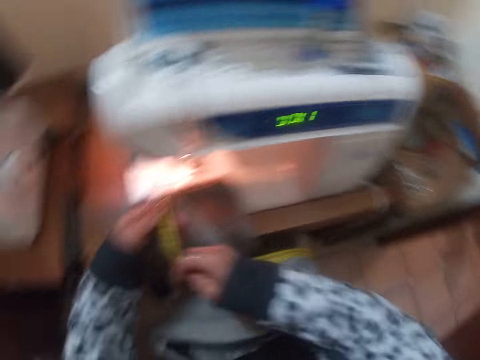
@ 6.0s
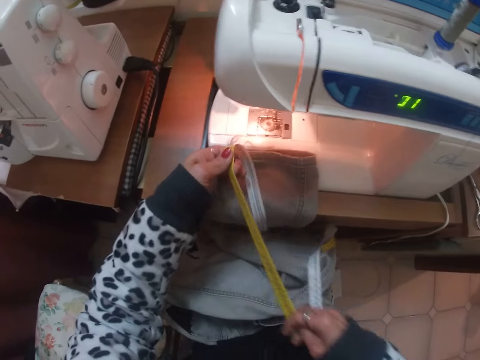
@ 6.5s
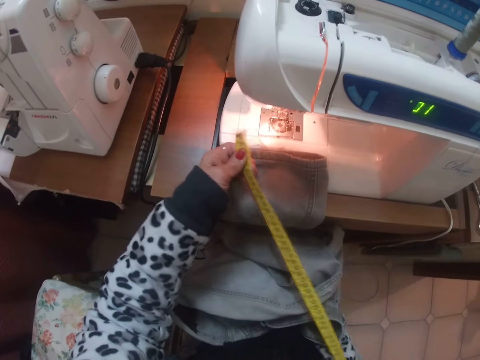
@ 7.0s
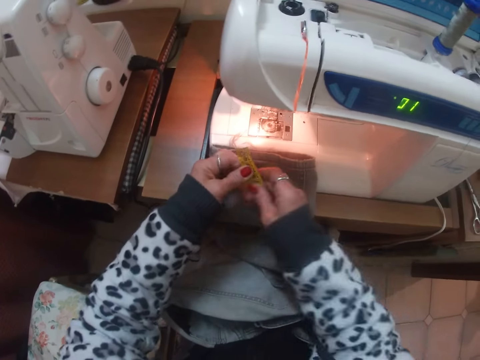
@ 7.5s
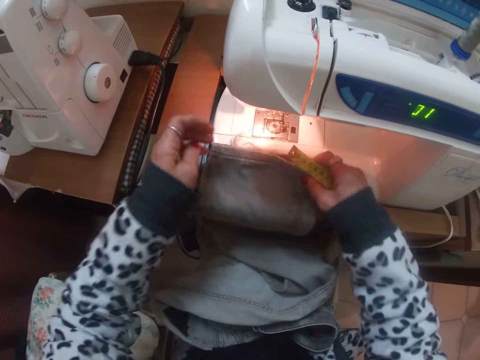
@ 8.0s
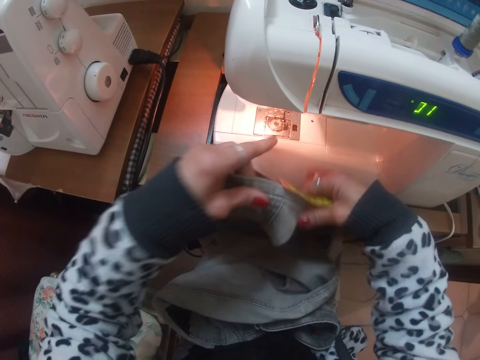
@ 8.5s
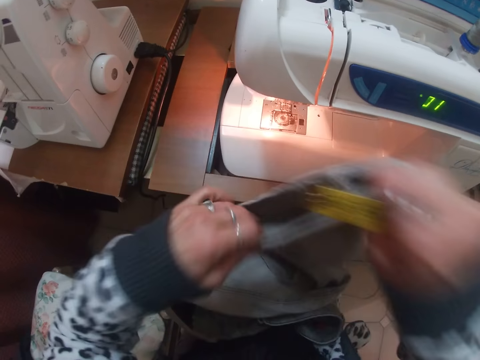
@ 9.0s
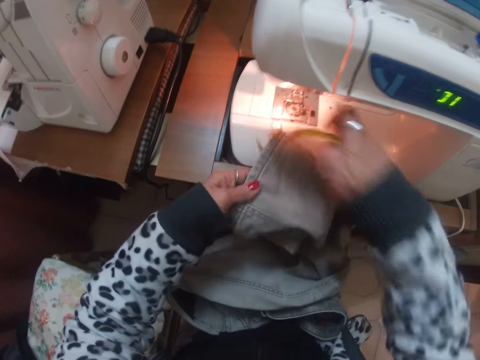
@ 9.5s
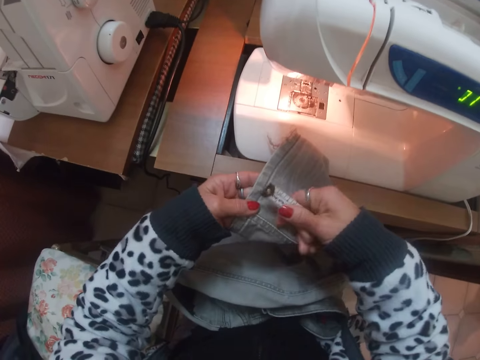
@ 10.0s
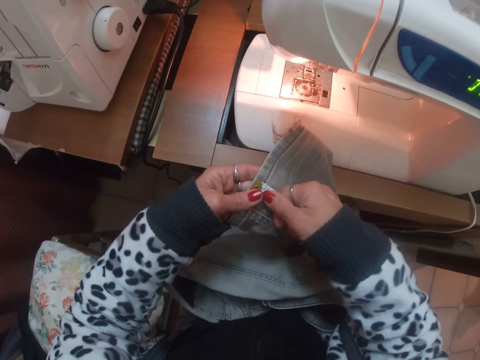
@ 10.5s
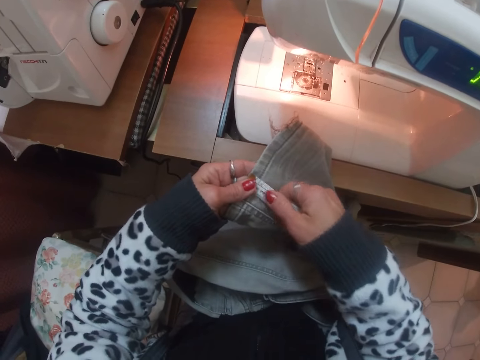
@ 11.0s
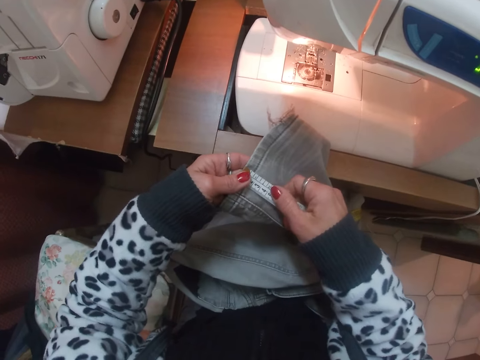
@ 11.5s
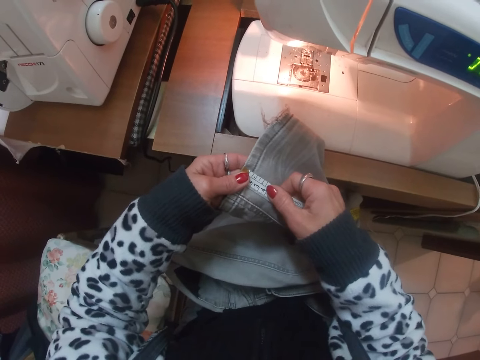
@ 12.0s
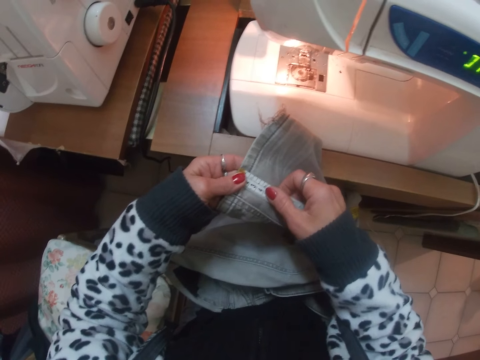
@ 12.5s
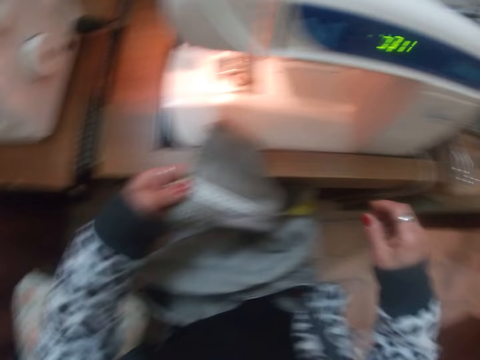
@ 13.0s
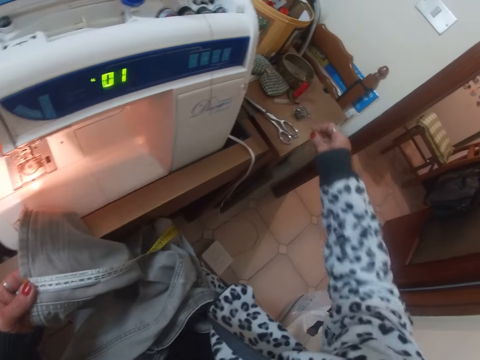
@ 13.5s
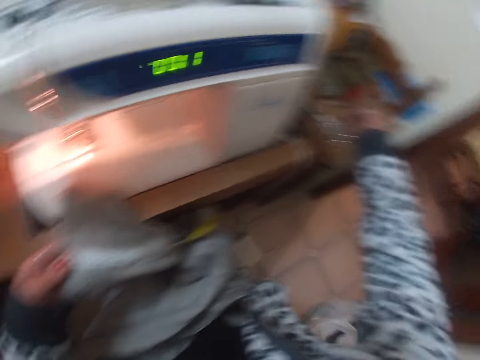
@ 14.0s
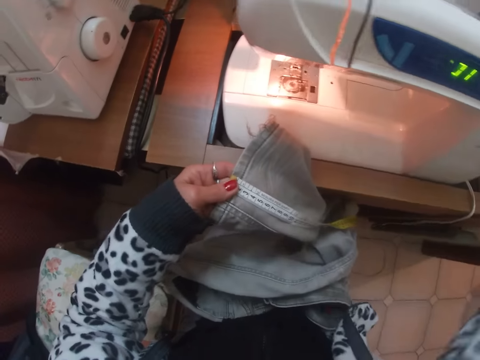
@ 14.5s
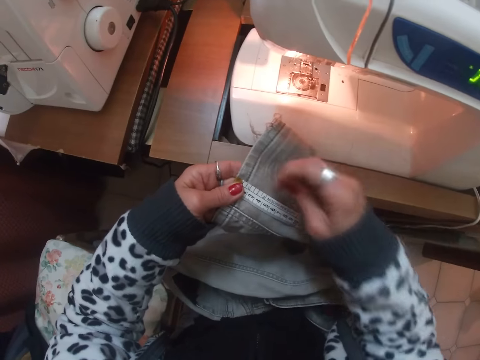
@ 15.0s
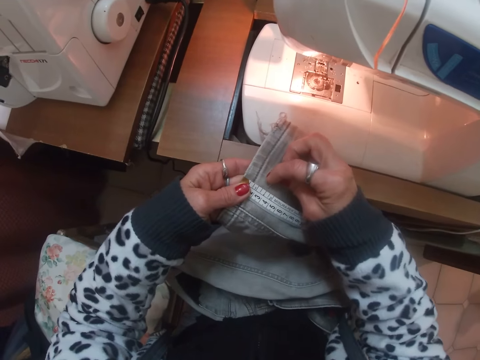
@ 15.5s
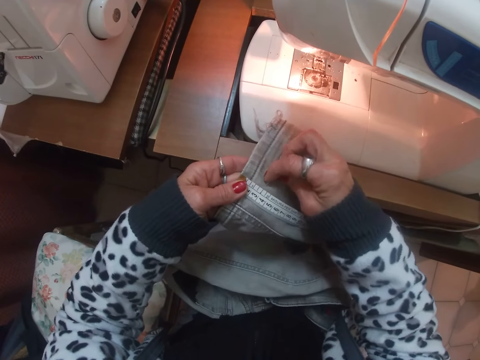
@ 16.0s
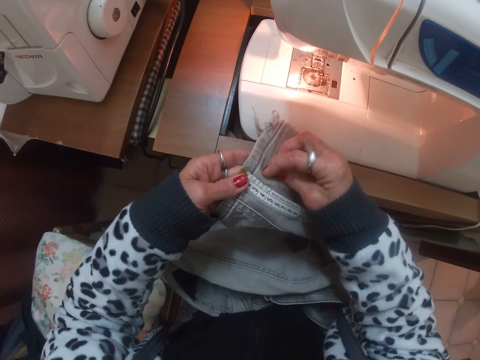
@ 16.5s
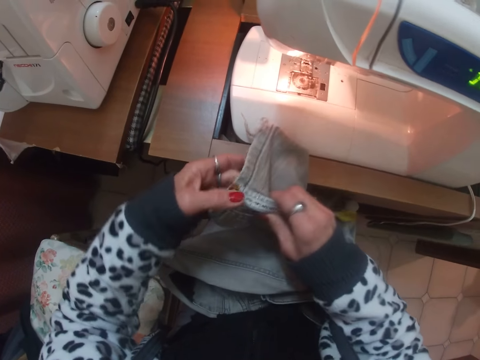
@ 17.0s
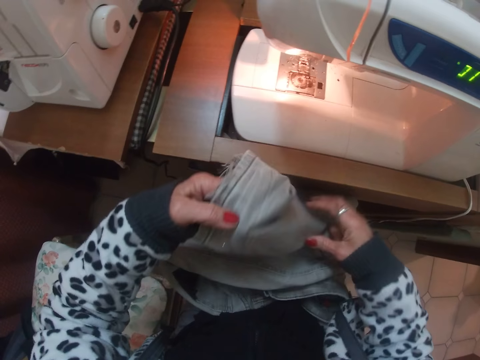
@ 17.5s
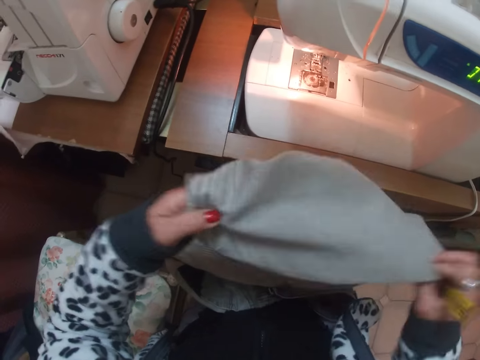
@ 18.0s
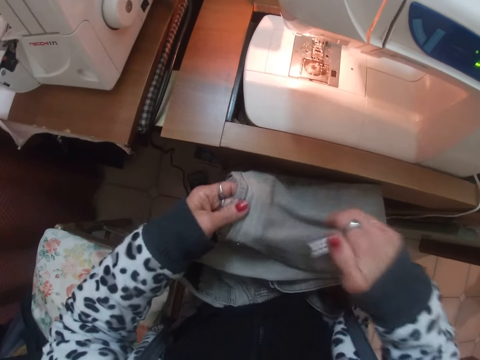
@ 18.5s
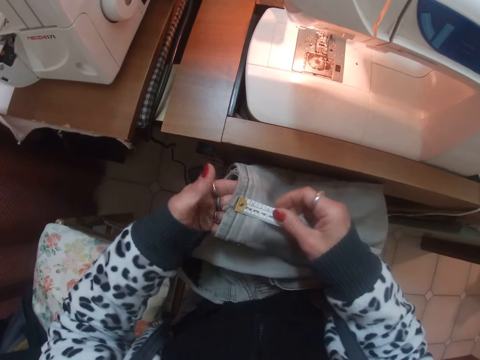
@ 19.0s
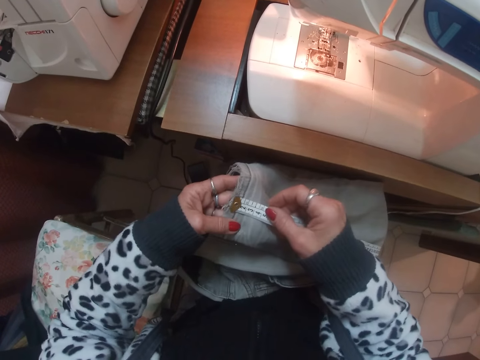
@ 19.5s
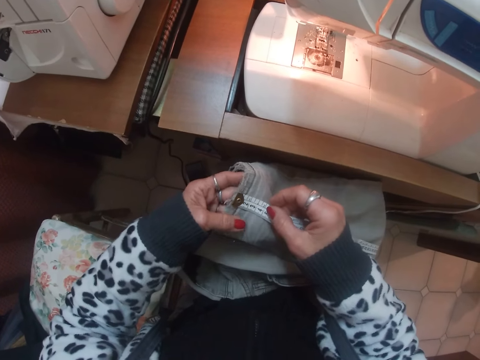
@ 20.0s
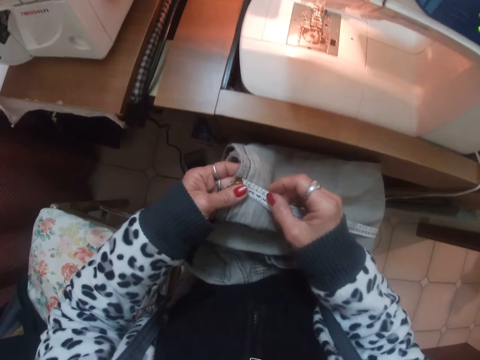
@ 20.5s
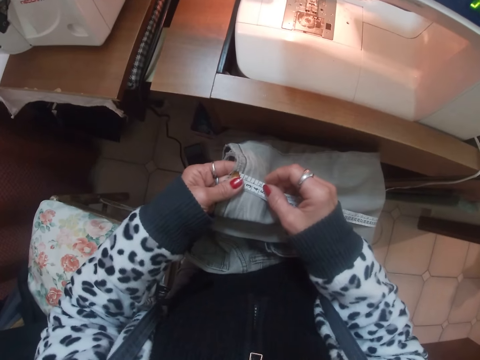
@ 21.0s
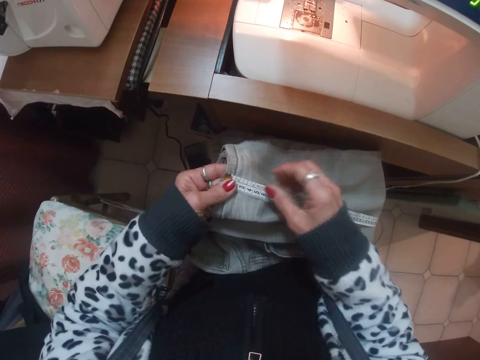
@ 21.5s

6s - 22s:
The camera wearer adjusts a measuring tape on the hands. They stretch the trouser. They measure the hem of the jean with the tape rule. They pick up a pin from the table. They pin the jeans with the pin. They stretch the trouser on the hands. They measure the hem of the jean with the tape rule.

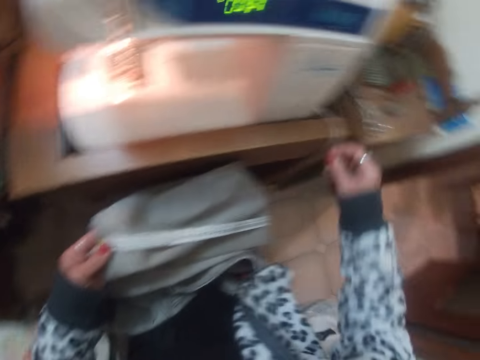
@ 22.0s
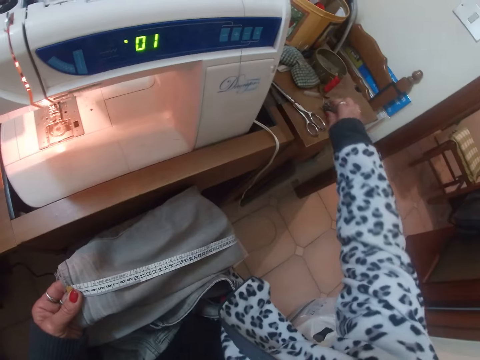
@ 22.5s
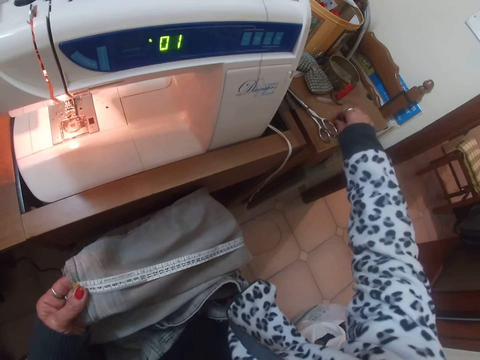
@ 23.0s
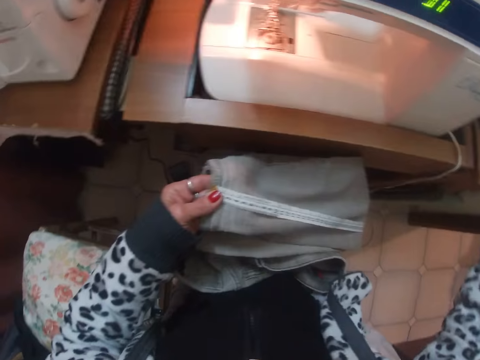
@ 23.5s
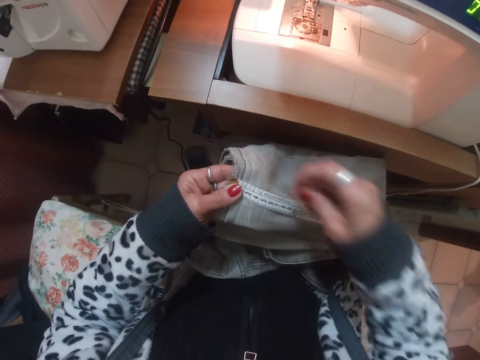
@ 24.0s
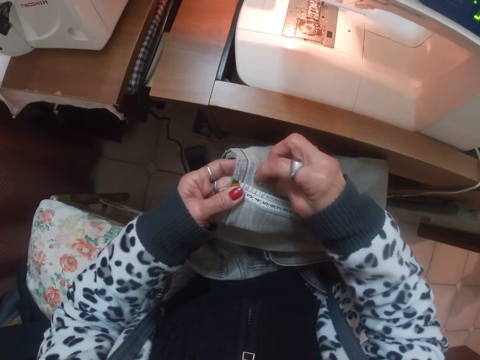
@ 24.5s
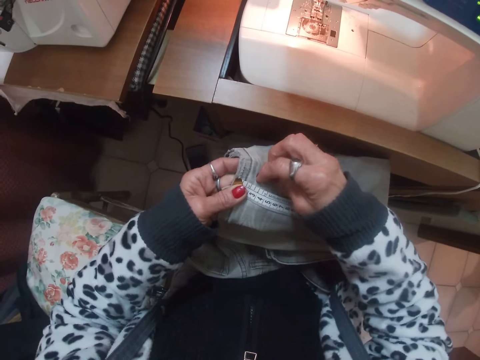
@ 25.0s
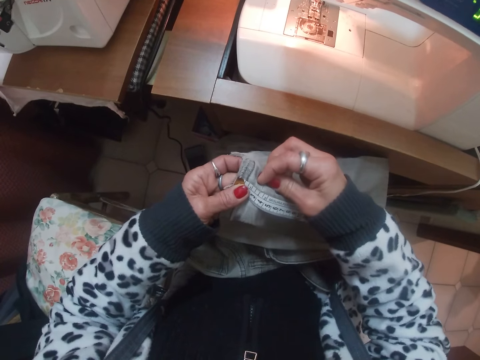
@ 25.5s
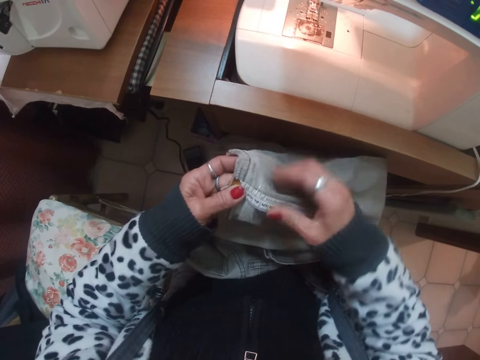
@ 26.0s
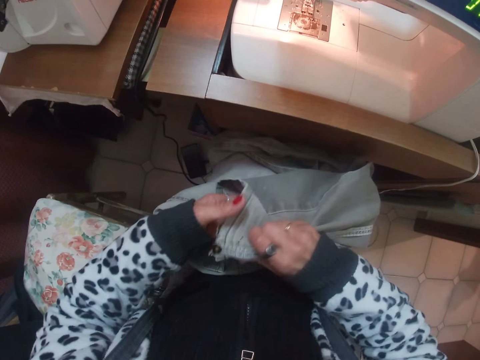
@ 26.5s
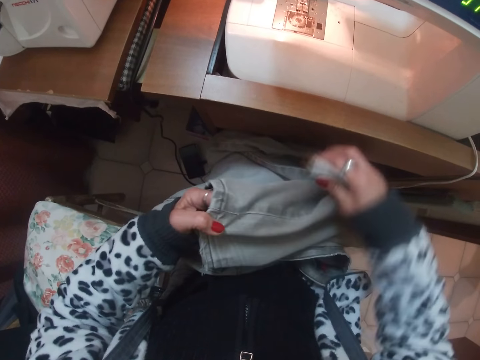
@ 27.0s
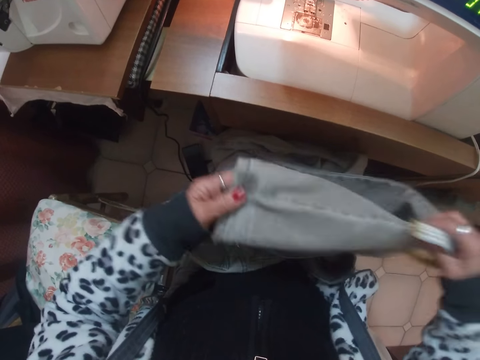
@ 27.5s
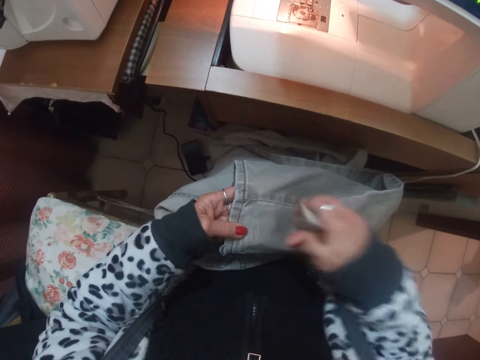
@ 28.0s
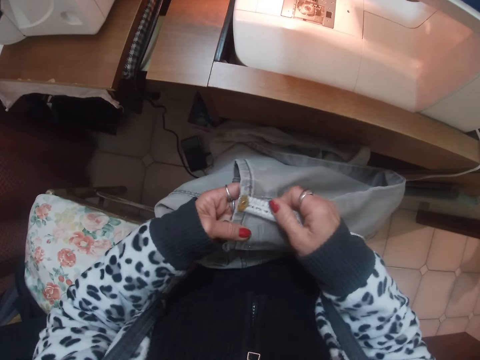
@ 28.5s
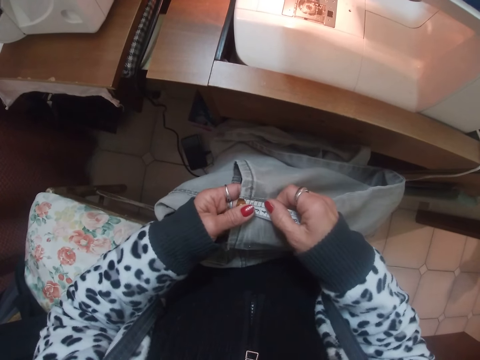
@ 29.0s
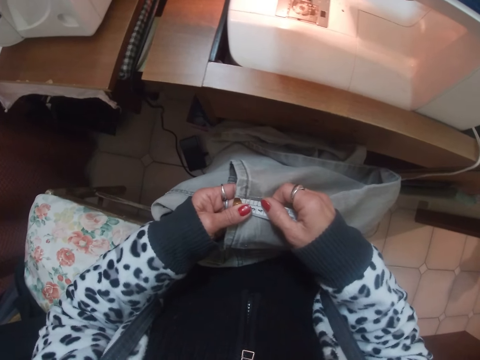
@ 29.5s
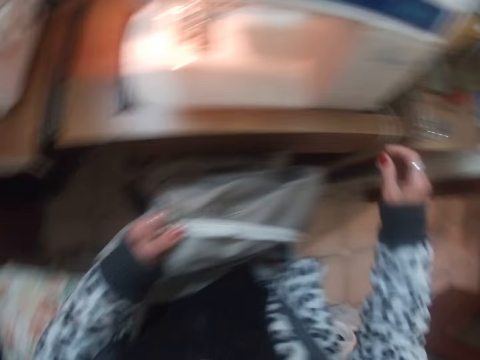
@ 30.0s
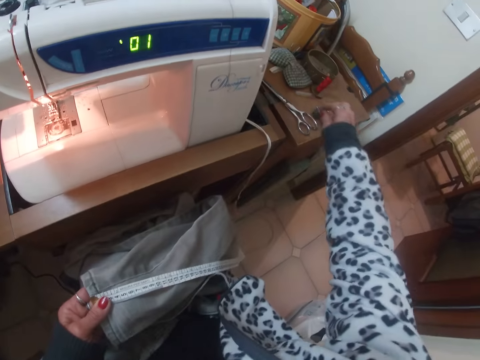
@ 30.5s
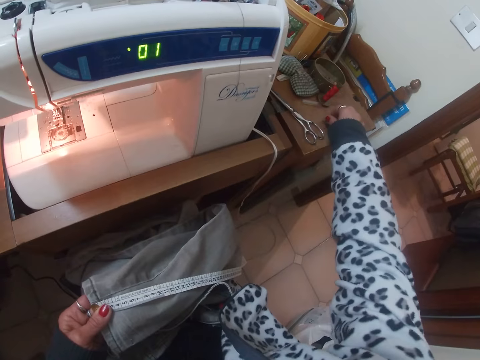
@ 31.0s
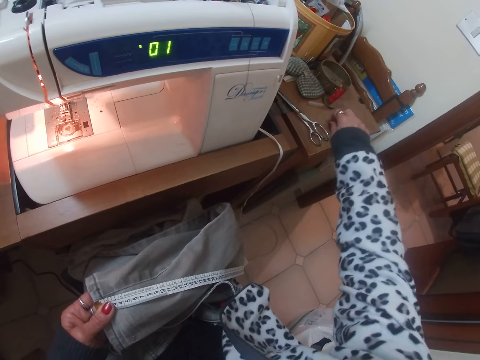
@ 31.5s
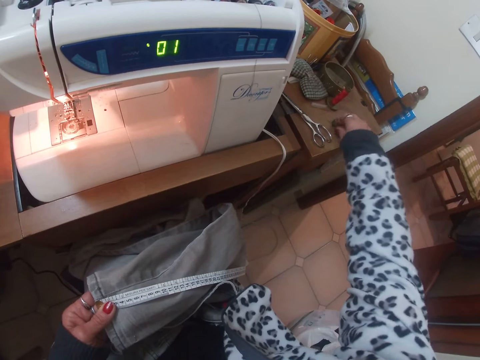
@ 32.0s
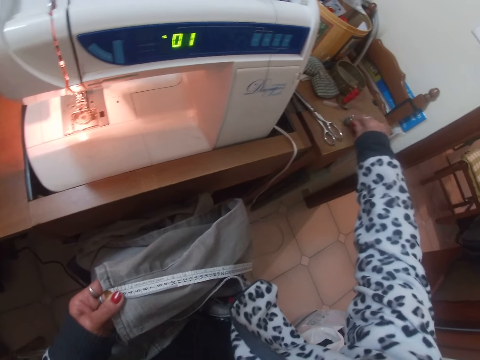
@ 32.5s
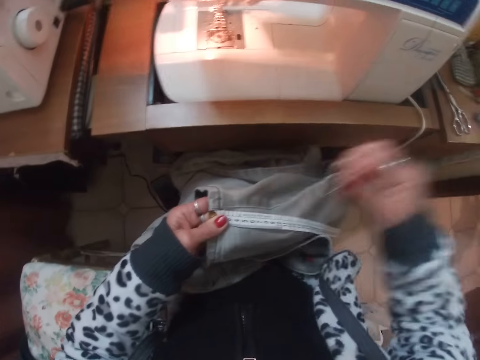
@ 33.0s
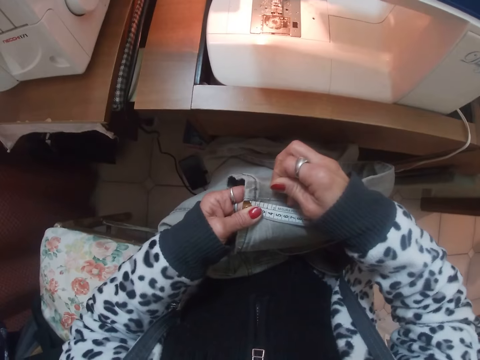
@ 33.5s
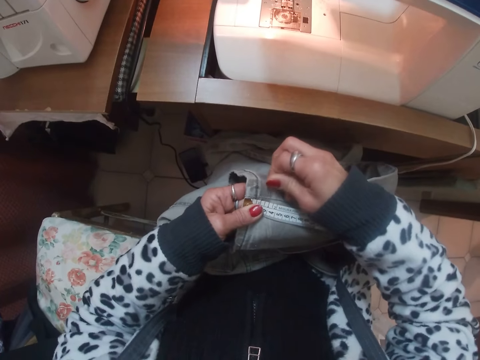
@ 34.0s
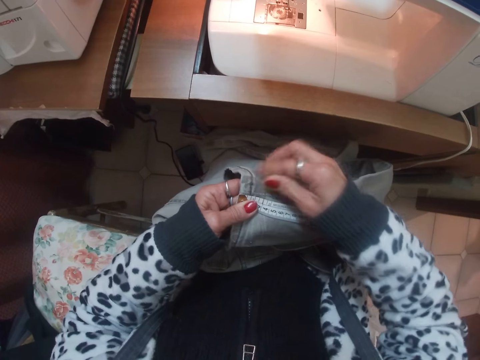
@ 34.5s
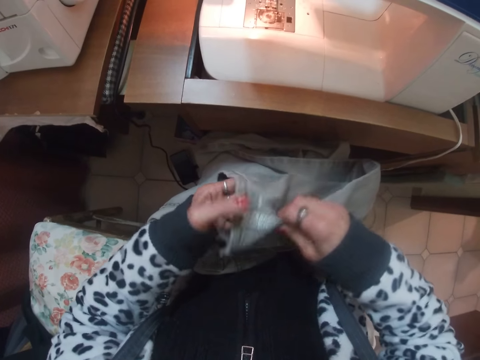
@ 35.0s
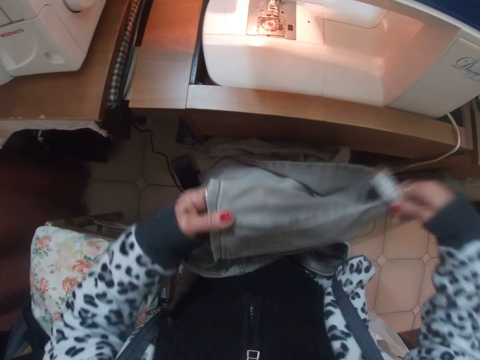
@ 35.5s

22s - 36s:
The camera wearer picks up a pin from the table. They pin the jeans with the pin. They stretch the trouser on the hands. They measure the hem of the jean with the tape rule. They pick up a pin from the table. They pin the jeans with the pin. They stretch the trouser on the hands.
